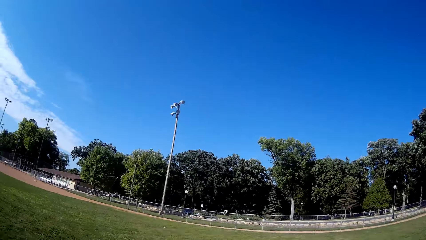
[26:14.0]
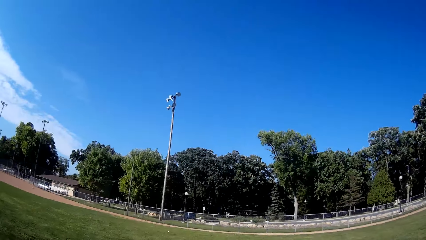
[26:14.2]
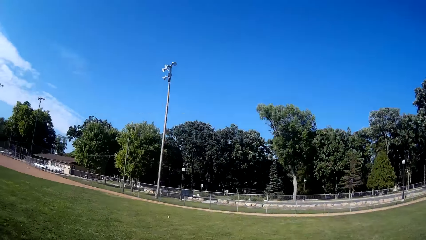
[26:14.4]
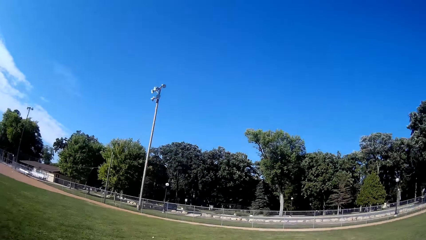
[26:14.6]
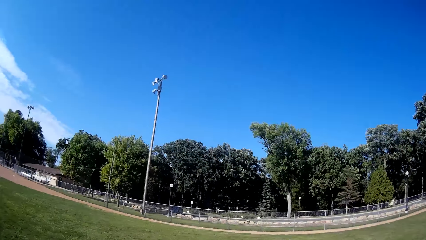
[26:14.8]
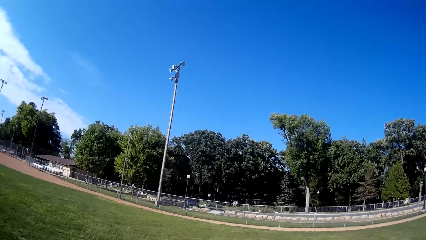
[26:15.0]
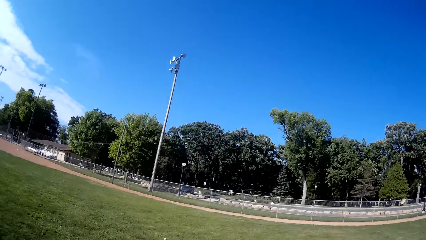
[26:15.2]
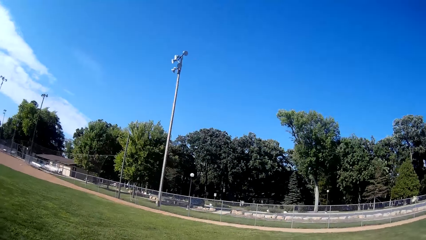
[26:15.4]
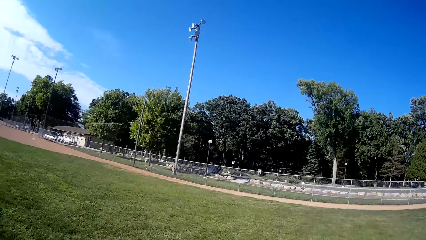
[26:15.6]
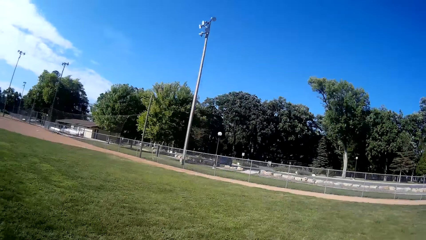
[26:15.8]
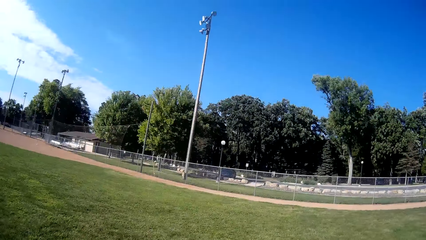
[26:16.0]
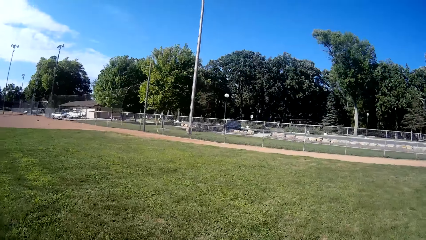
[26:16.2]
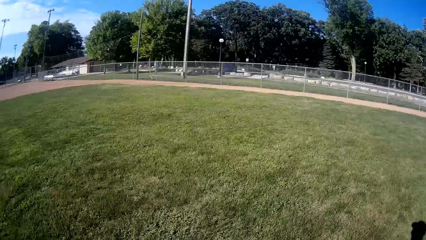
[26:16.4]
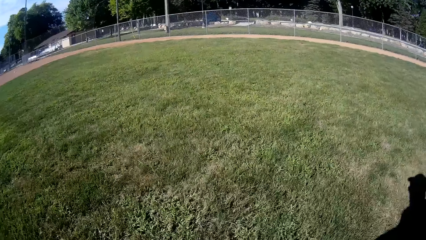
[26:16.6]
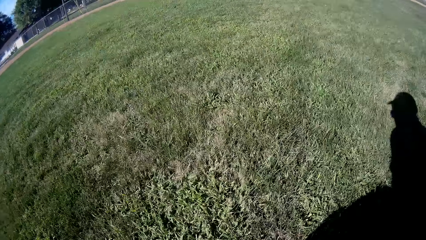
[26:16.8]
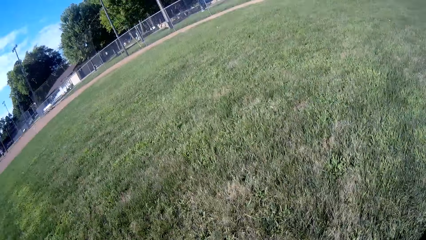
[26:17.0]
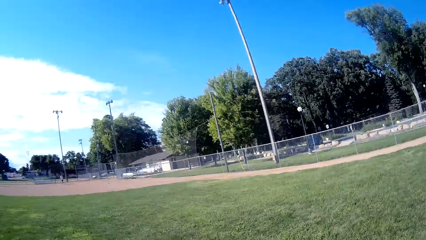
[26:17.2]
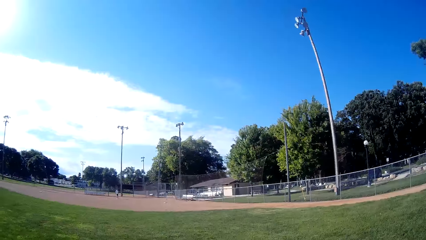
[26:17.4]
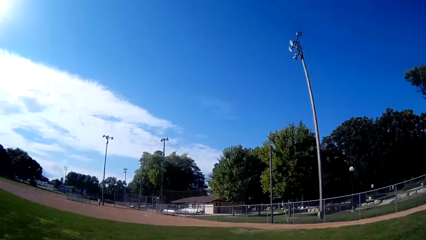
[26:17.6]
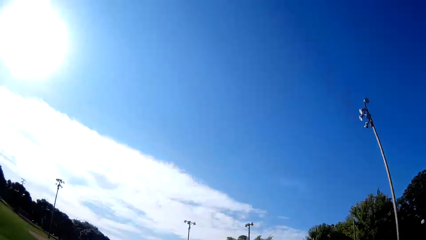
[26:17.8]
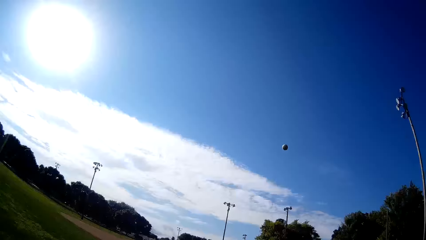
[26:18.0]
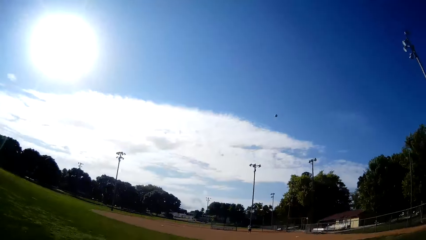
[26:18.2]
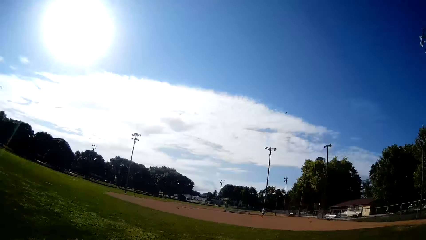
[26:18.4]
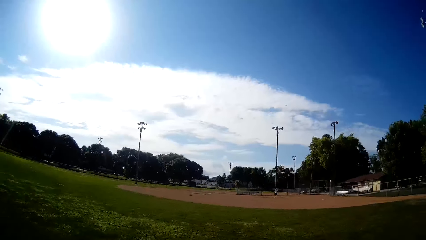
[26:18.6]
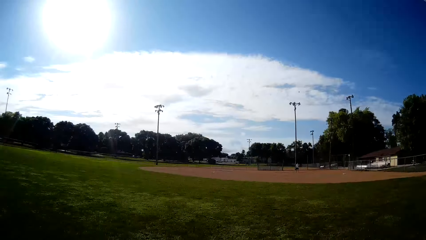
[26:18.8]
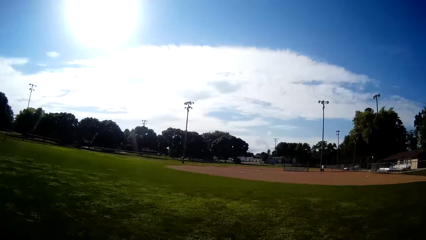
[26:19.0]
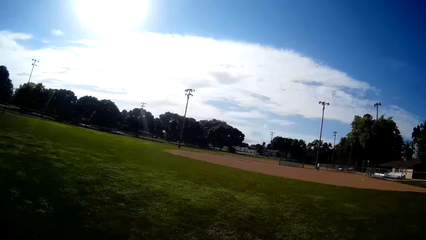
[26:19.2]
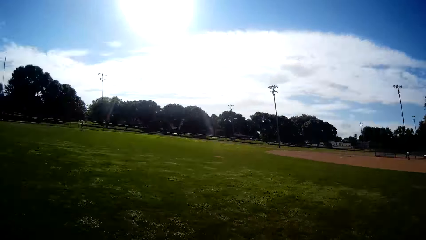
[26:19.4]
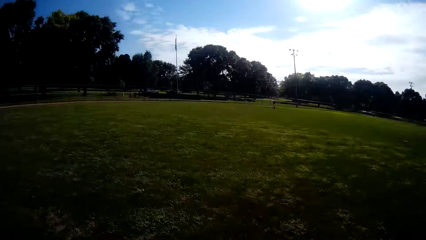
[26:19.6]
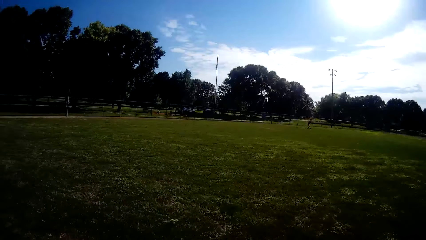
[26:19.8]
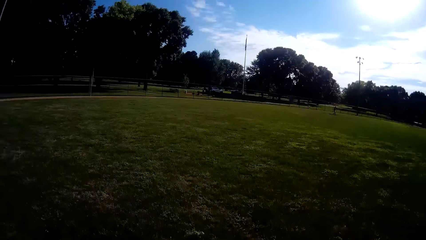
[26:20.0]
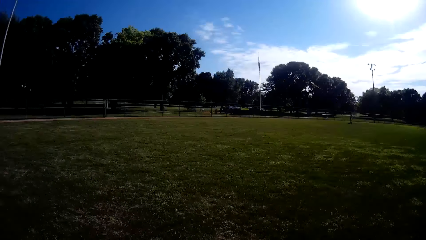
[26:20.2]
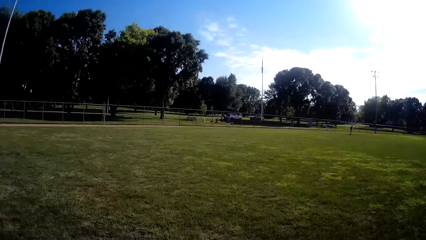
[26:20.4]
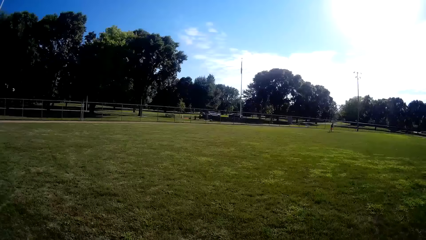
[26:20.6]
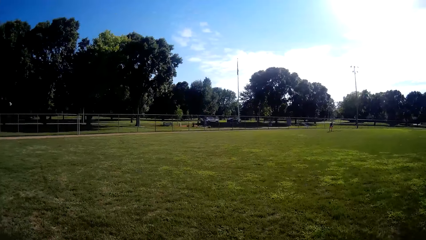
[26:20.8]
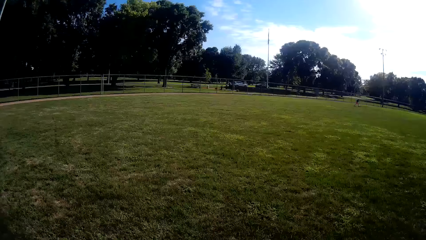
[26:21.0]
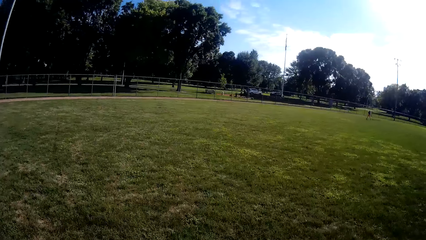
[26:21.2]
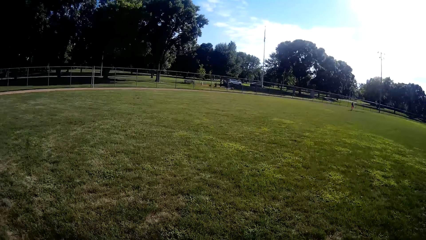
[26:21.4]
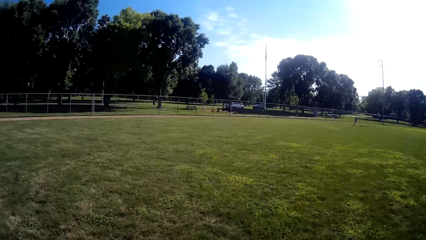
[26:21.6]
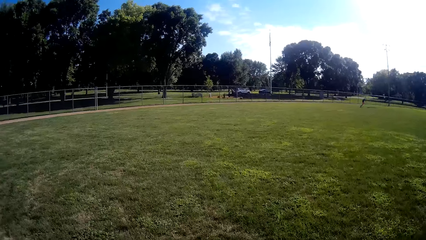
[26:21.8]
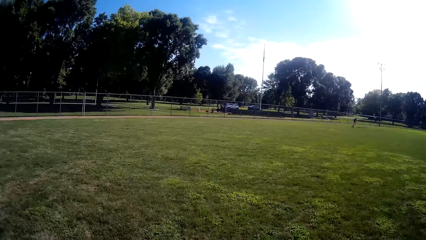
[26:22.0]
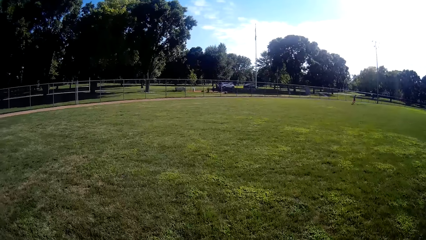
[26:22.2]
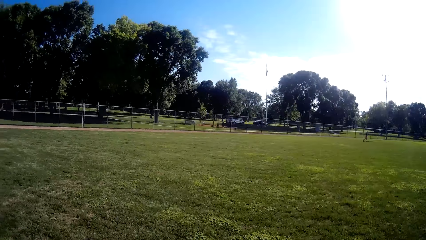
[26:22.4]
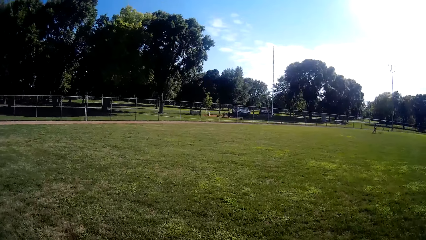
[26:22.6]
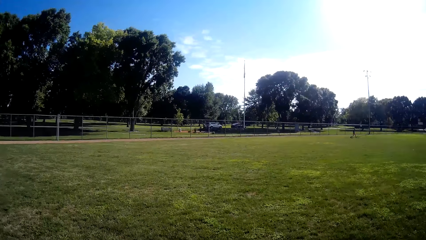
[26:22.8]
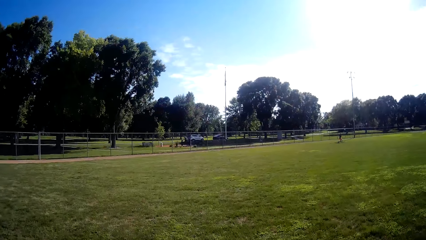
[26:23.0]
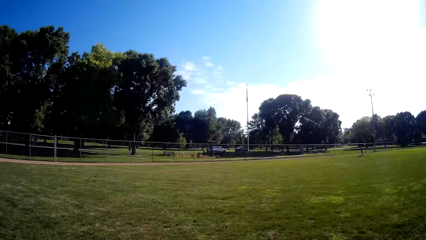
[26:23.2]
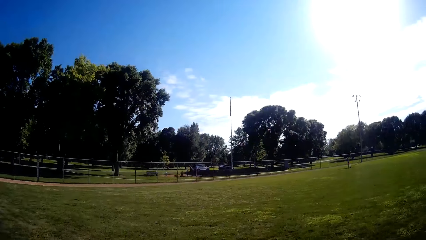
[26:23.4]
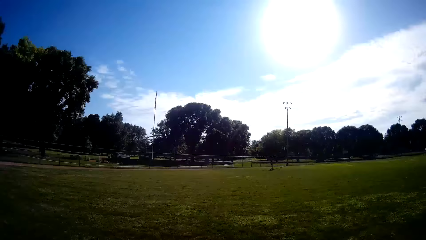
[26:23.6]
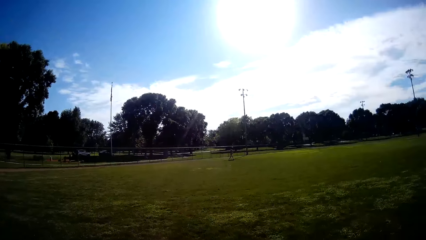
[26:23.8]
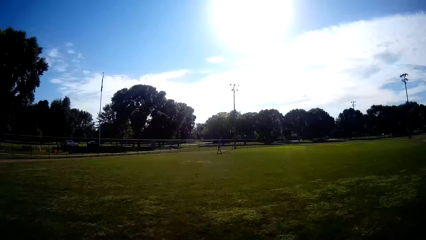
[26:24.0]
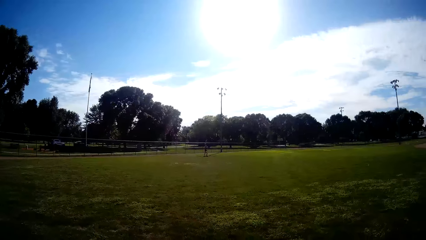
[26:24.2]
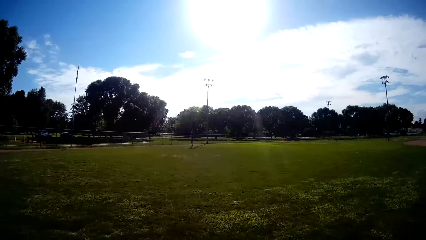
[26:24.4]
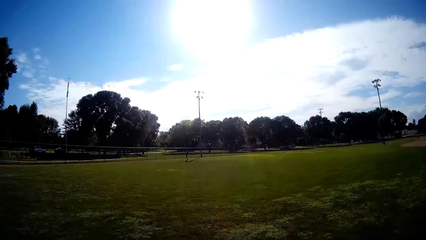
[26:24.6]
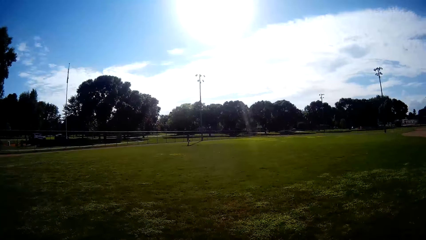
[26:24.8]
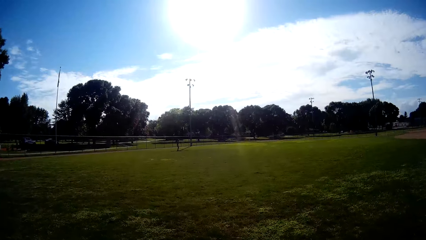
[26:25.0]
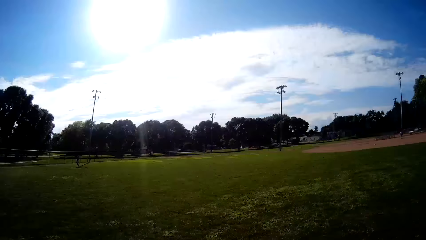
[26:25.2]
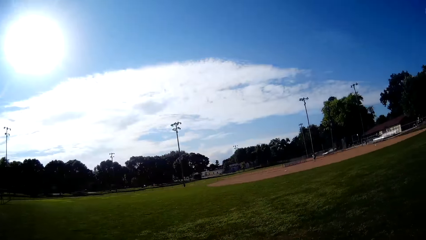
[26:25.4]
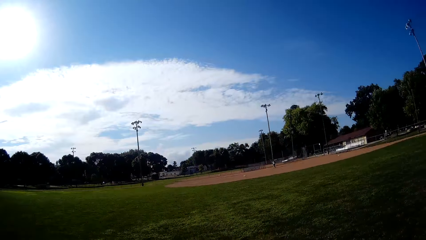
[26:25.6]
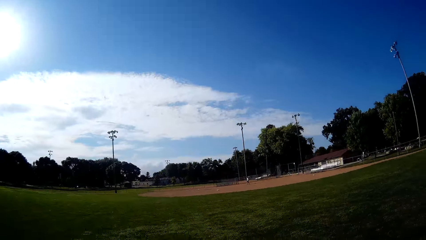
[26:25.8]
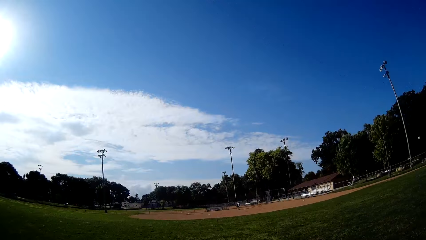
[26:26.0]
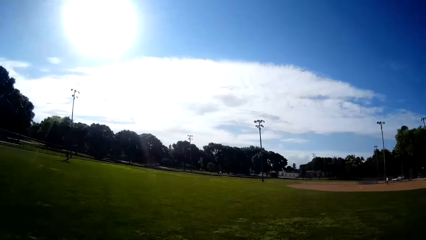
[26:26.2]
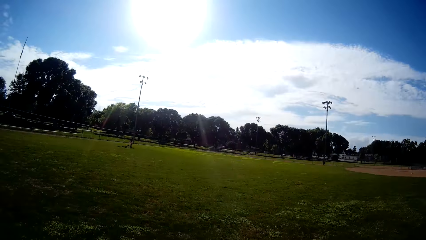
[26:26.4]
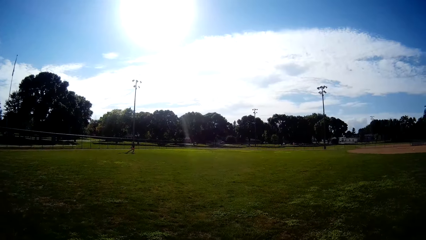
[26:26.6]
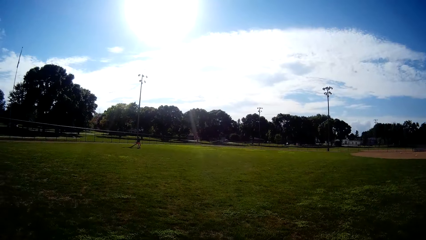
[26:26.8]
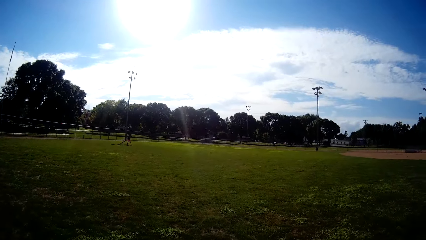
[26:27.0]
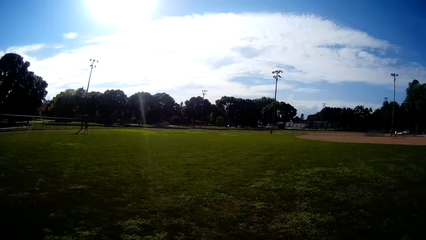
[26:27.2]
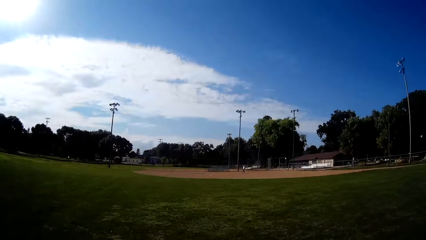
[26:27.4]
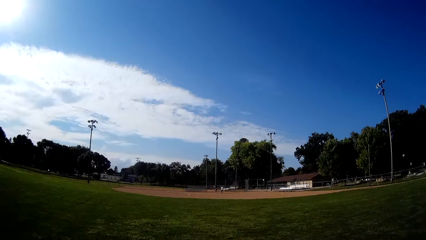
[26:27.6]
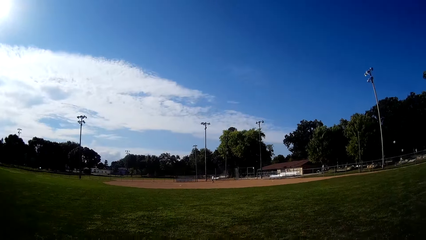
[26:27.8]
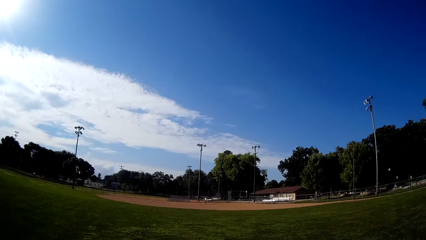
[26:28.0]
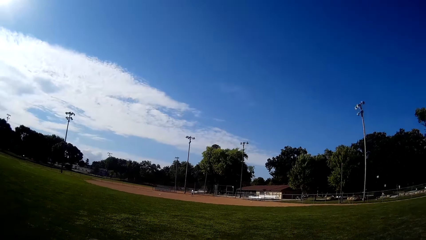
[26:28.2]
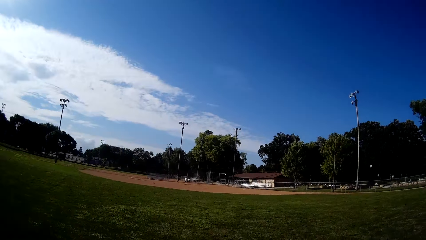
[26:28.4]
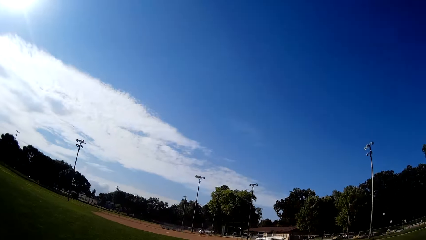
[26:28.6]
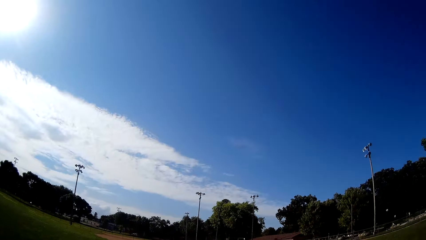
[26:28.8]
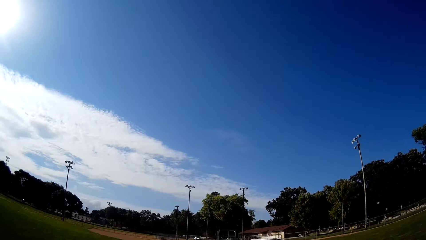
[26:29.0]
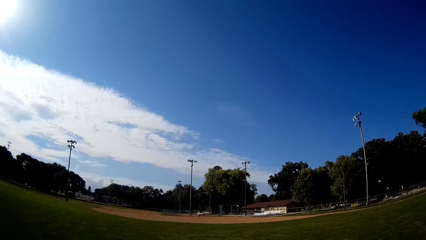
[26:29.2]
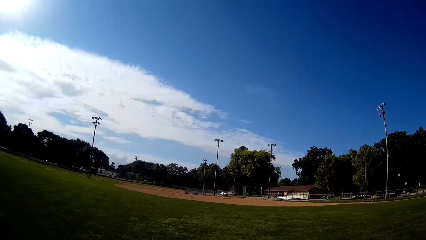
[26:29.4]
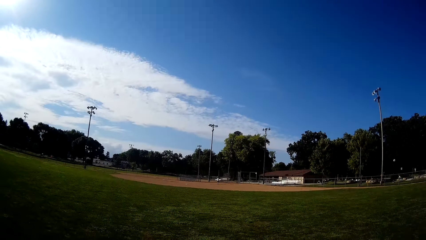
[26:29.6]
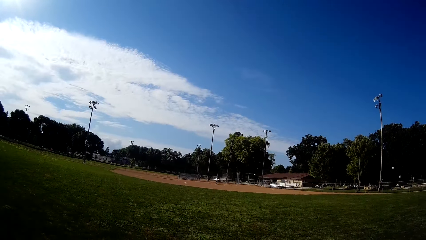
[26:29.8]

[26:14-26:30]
The camera wearer catches the baseball with the baseball gloves. They pick up the baseball on the ground. They pitch the baseball to a man. They run back on the outfield. They look around.
